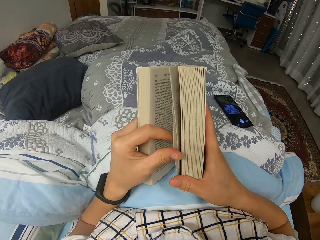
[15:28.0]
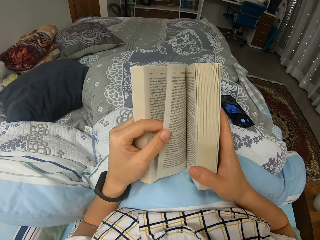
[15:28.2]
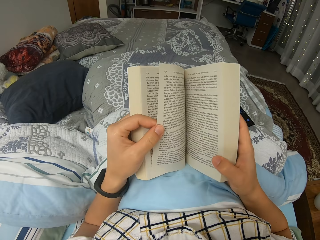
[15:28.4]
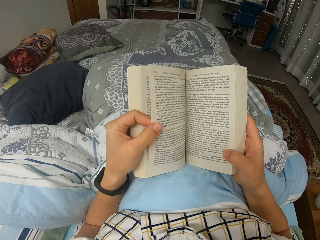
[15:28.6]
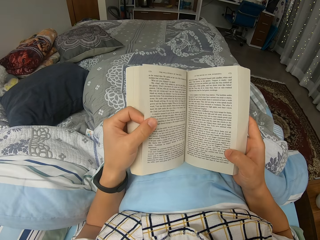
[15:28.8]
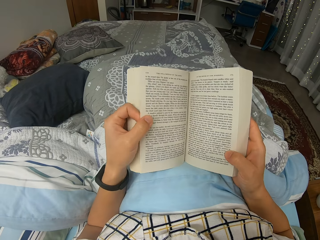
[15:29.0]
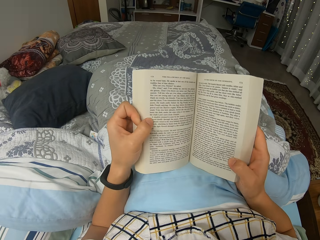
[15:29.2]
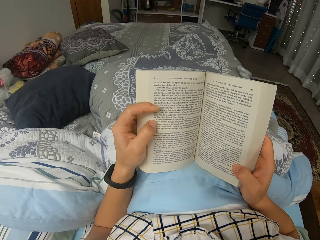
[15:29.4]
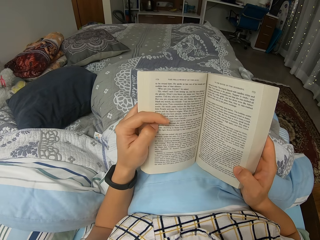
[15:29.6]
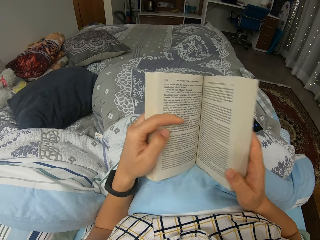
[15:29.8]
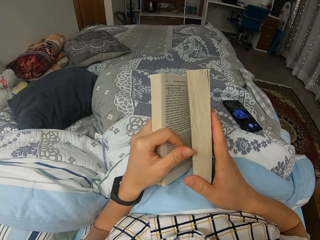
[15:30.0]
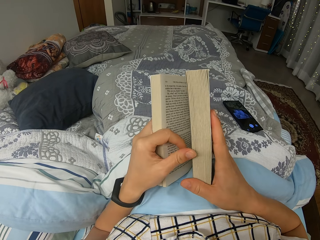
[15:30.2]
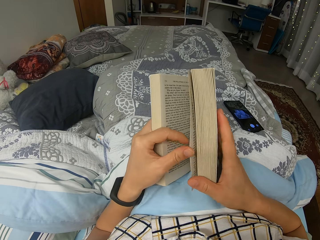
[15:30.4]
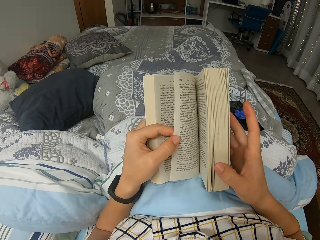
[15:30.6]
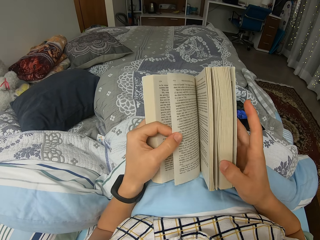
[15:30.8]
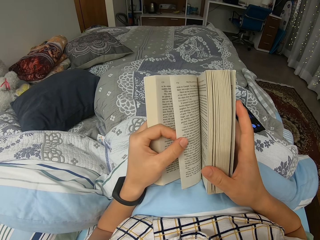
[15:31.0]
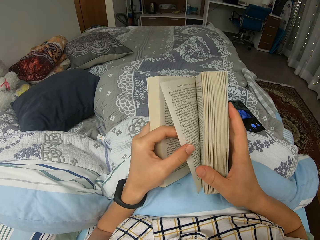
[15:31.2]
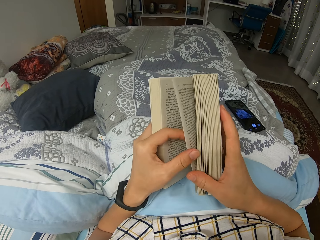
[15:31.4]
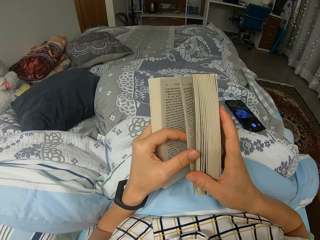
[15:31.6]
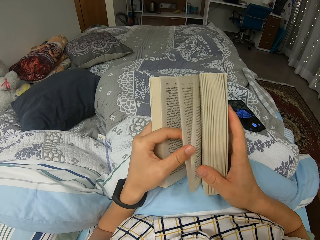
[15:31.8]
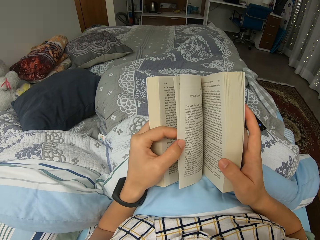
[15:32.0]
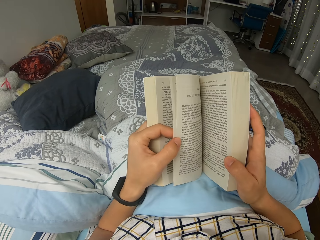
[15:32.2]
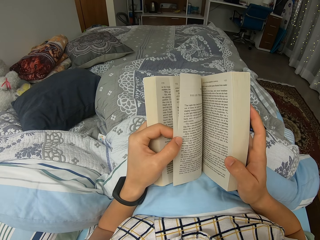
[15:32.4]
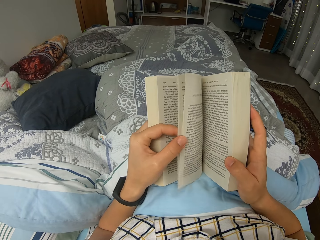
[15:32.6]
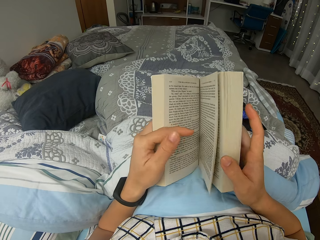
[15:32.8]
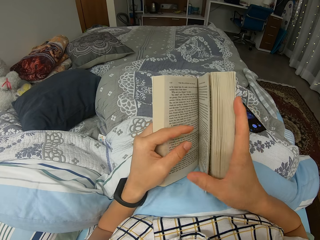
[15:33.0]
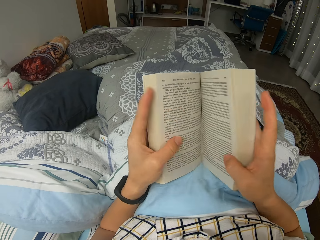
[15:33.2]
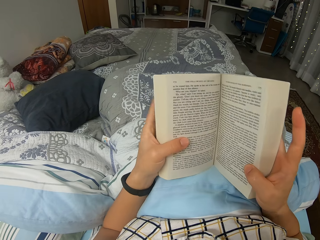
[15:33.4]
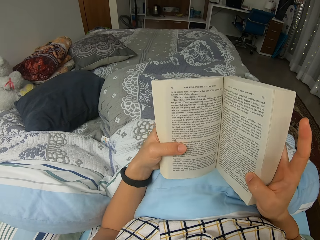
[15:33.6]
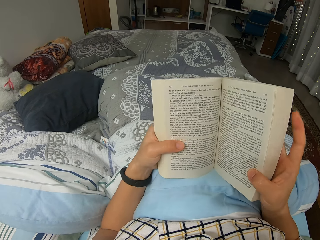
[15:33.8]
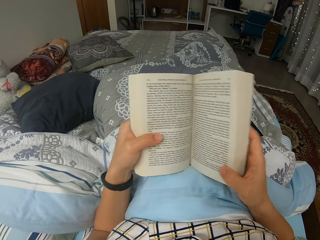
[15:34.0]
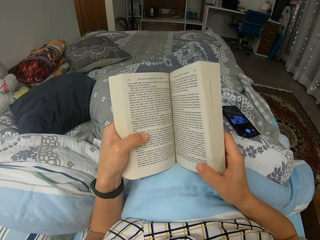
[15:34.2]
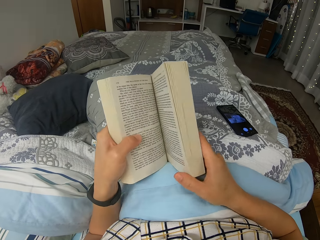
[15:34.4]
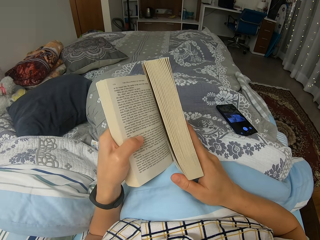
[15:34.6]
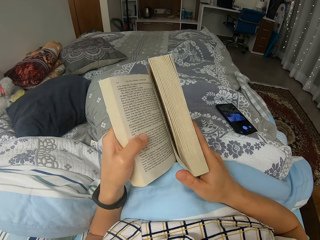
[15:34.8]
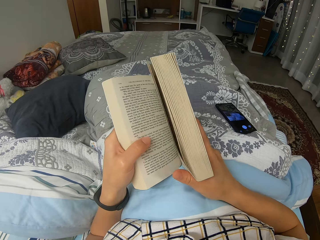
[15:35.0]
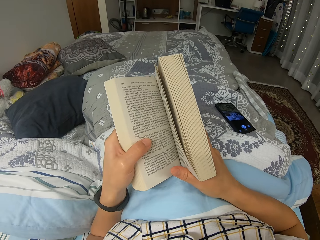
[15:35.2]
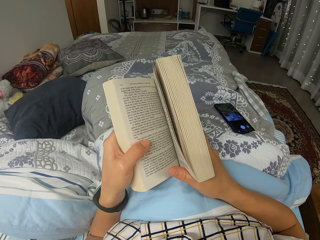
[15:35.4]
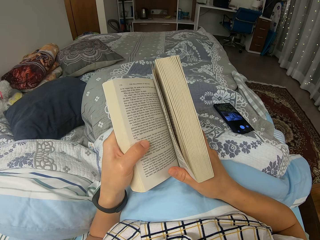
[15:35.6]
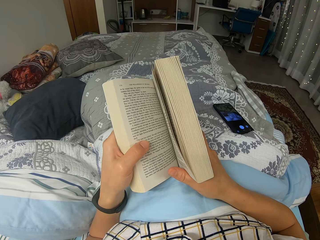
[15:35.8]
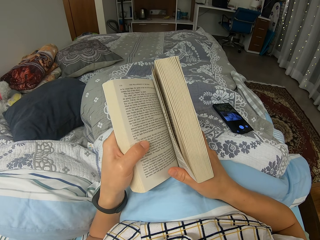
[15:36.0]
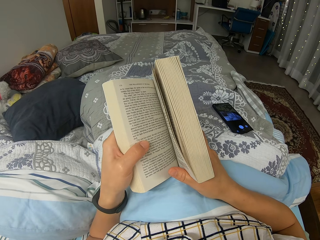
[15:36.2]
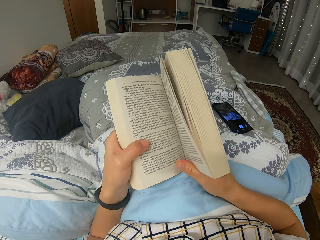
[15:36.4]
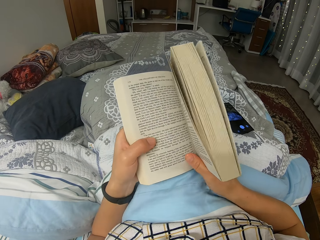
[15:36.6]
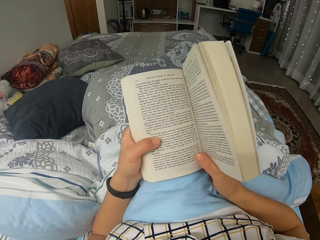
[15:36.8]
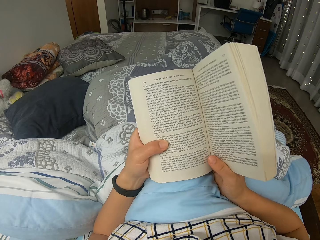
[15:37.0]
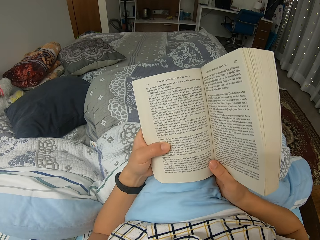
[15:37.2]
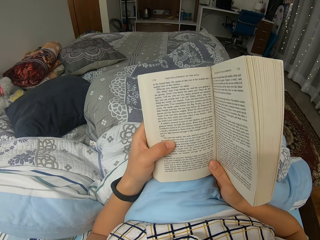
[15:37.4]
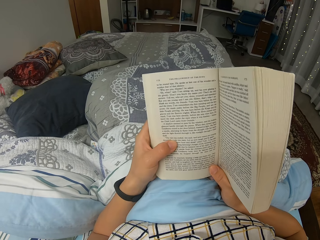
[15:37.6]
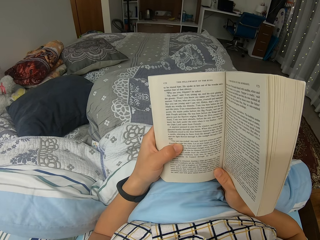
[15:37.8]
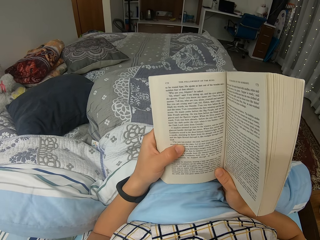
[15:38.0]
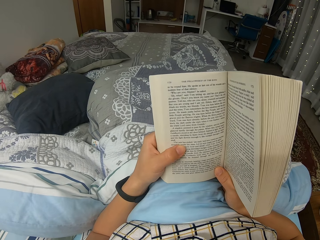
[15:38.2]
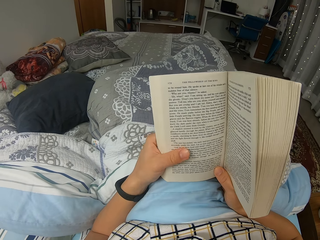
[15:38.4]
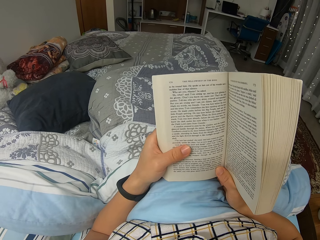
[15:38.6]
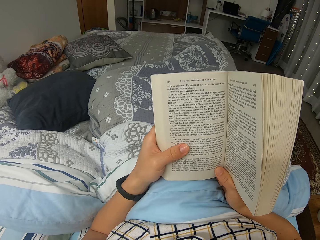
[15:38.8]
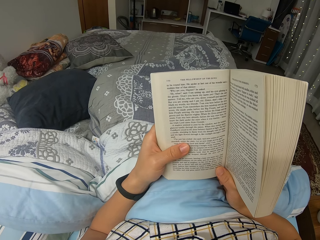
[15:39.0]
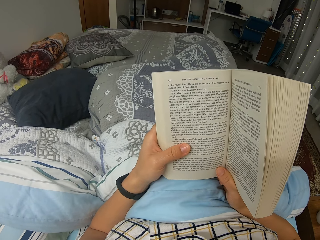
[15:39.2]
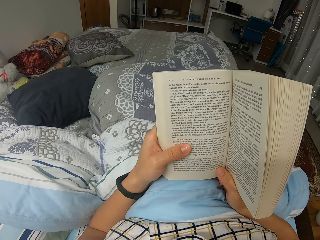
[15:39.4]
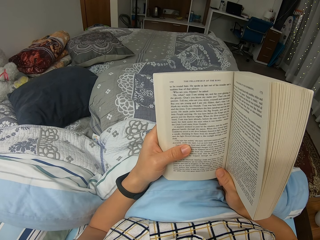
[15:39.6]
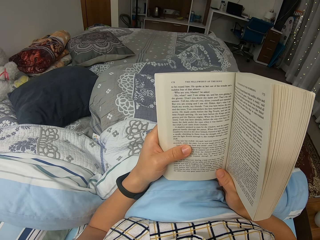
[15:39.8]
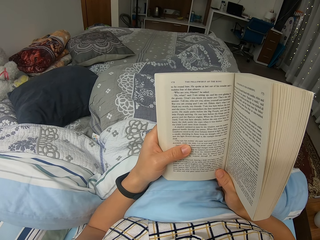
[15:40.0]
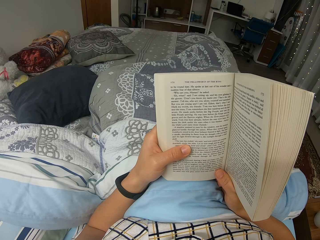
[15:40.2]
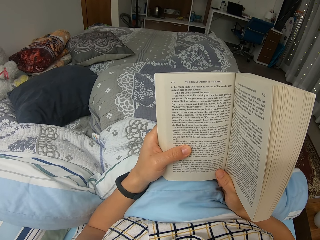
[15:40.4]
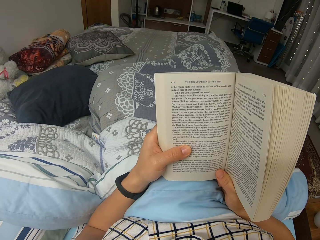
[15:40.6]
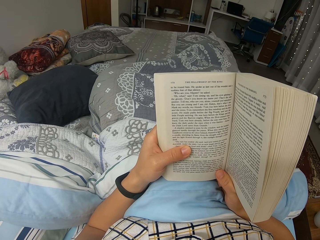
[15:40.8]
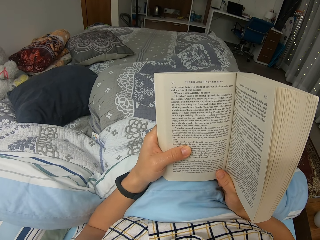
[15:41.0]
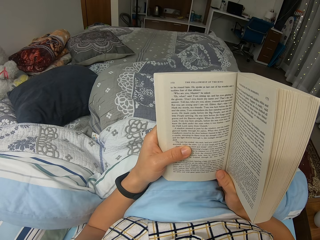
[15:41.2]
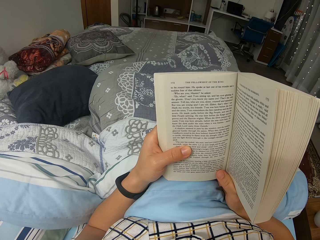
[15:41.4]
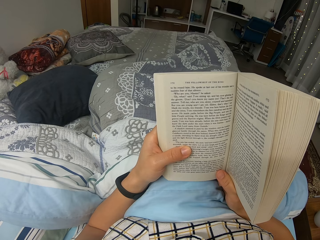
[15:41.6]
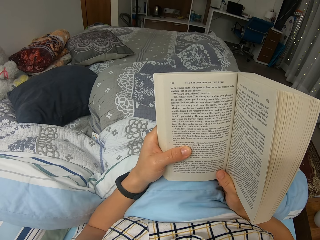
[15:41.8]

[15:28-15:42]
The camera wearer checks a few pages from the novel. They turn a page. They move the position of the novel and read through the novel. They read the book.

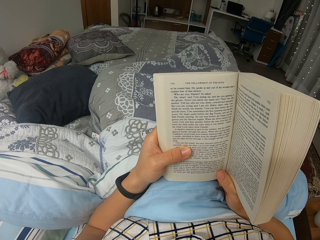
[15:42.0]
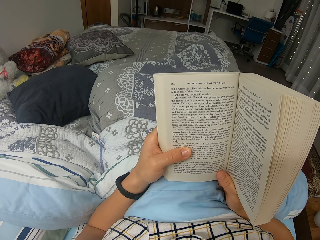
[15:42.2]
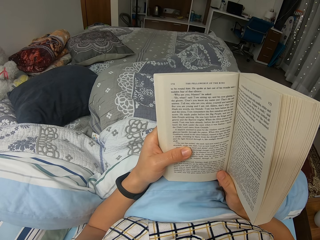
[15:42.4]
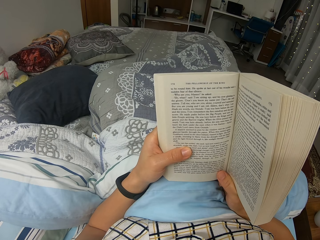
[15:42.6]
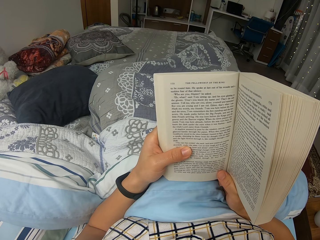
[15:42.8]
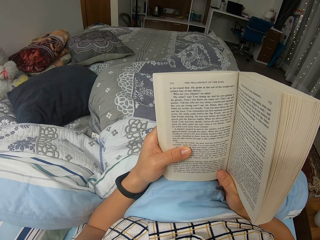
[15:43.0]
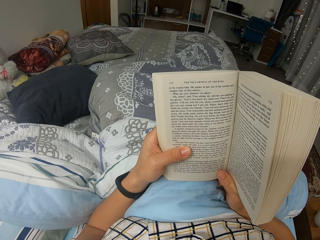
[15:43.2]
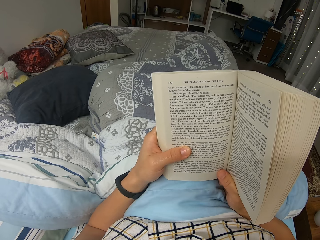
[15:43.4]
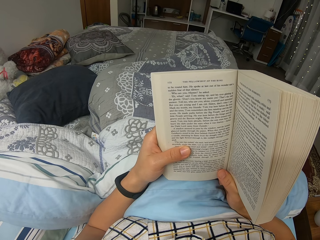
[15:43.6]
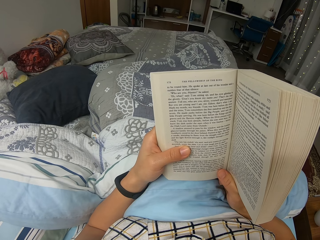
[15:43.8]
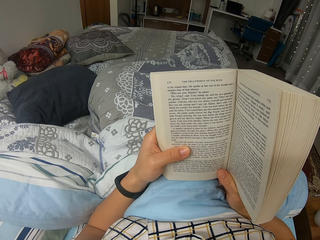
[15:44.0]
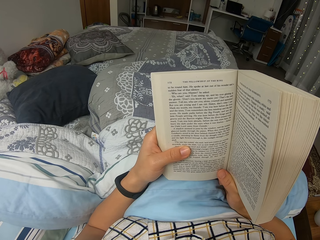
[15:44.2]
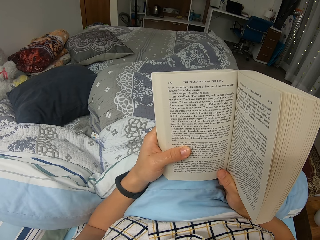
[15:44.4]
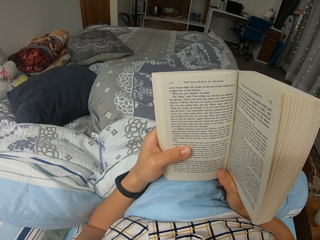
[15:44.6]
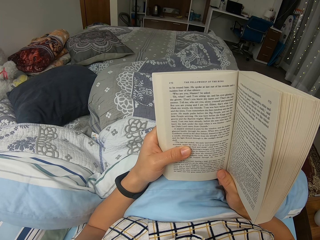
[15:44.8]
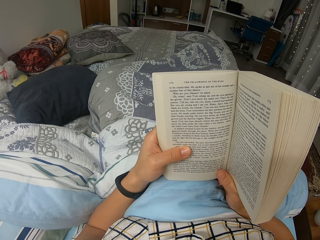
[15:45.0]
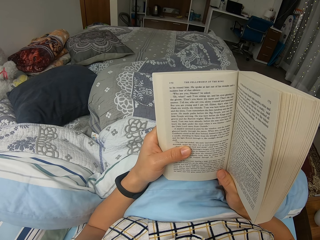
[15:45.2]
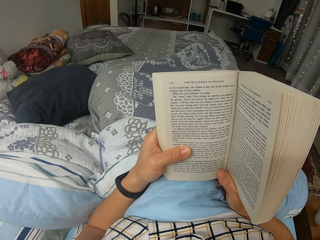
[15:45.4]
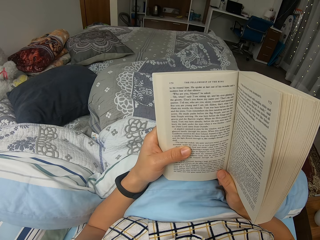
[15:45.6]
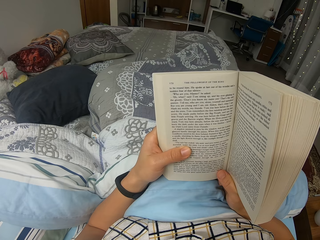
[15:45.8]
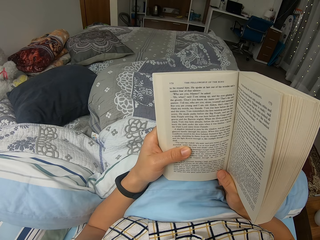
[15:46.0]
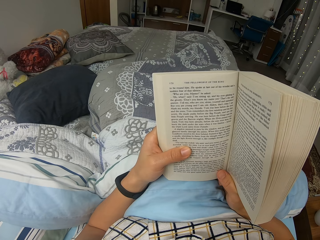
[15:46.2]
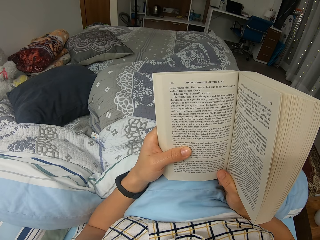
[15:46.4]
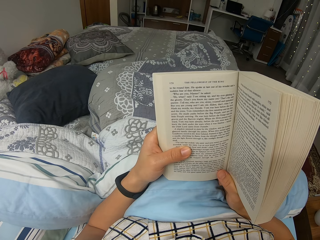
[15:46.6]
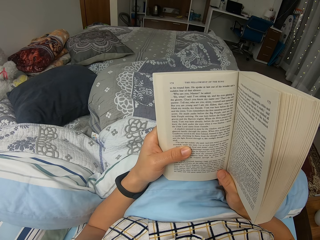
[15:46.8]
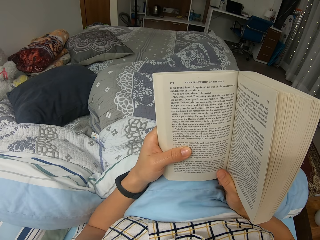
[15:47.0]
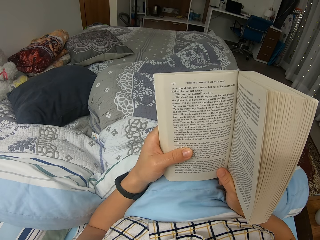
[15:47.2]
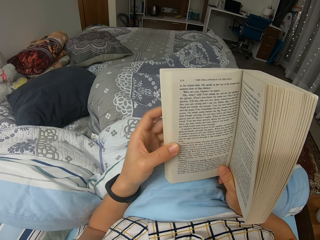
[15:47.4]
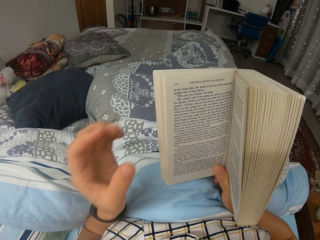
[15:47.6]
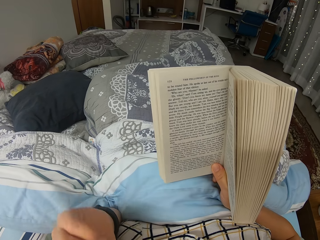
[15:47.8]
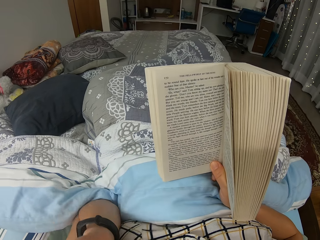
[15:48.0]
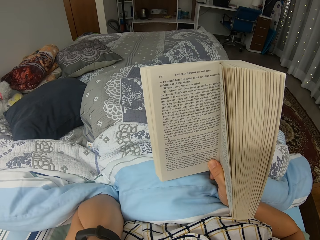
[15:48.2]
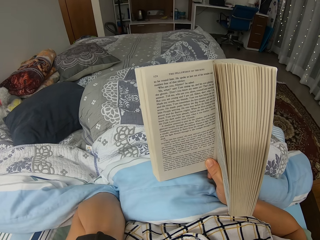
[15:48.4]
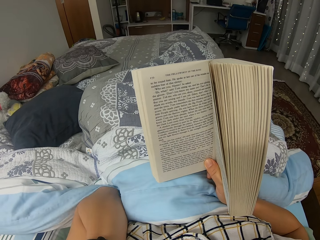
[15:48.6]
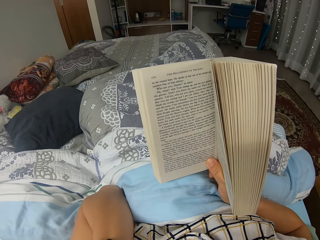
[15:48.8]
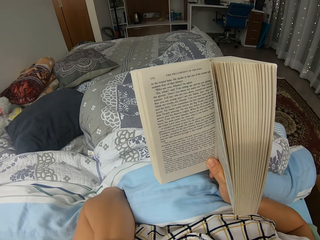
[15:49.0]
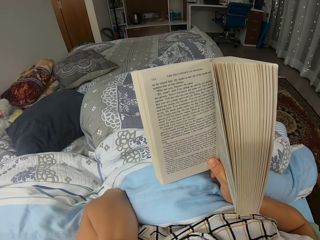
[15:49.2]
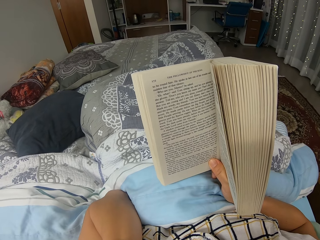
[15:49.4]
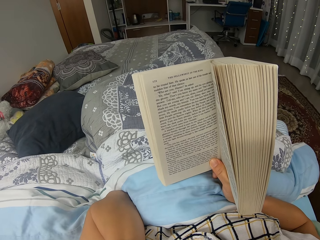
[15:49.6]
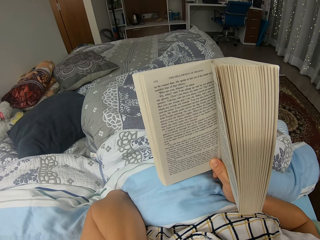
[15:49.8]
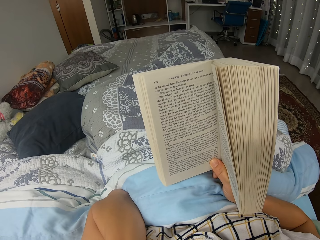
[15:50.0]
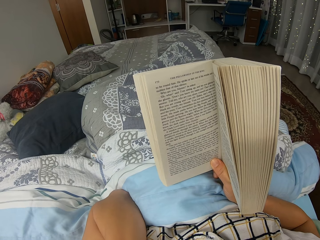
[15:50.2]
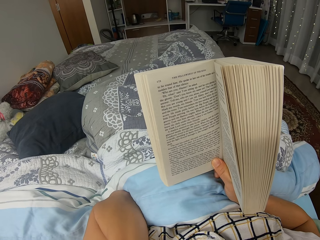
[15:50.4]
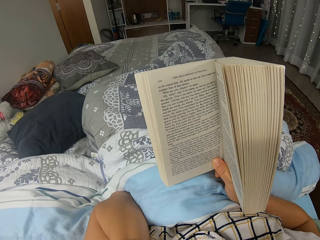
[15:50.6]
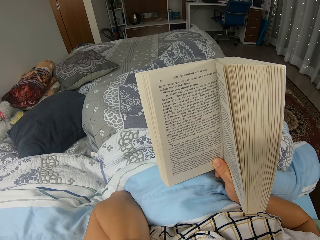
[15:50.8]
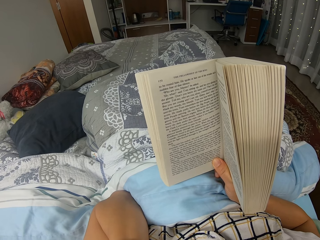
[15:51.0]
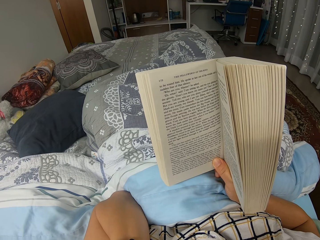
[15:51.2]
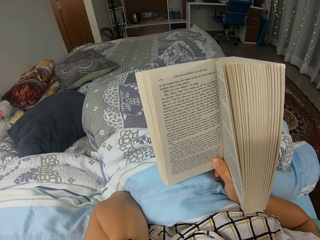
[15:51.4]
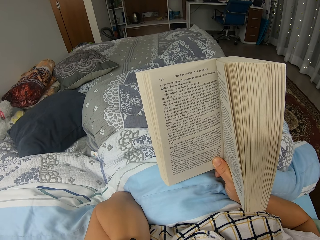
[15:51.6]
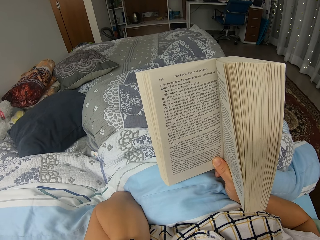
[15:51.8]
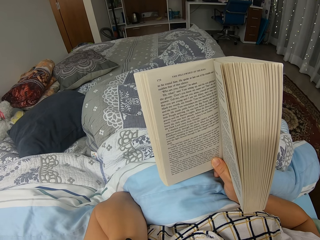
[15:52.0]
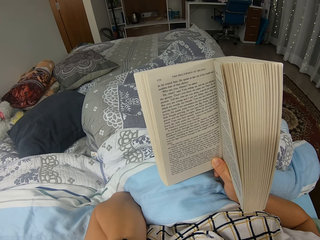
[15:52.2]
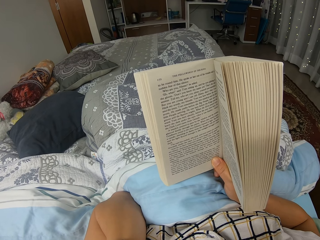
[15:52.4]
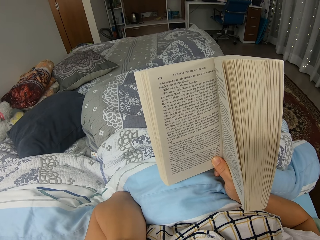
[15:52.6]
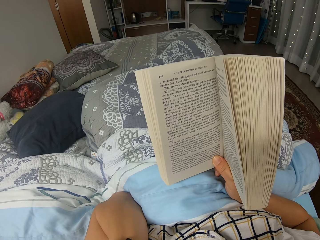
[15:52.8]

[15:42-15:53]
The camera wearer reads through the novel. They move their left hand. They lift the hand.
